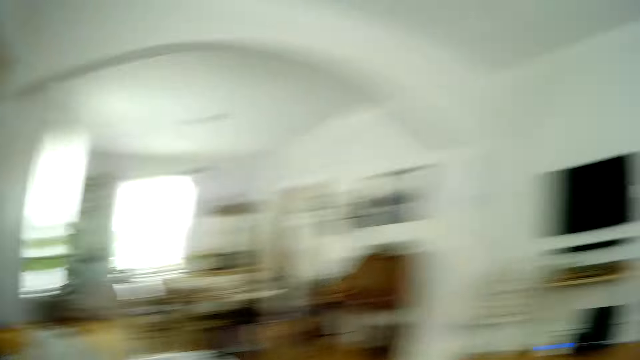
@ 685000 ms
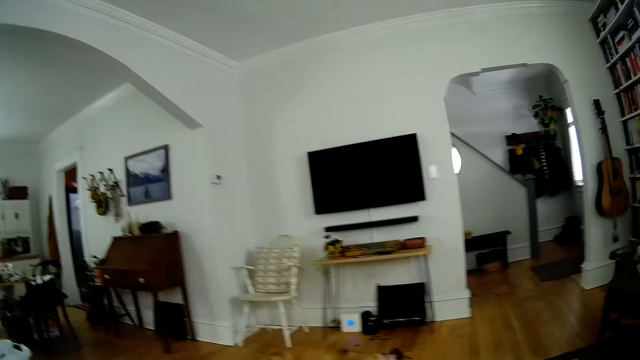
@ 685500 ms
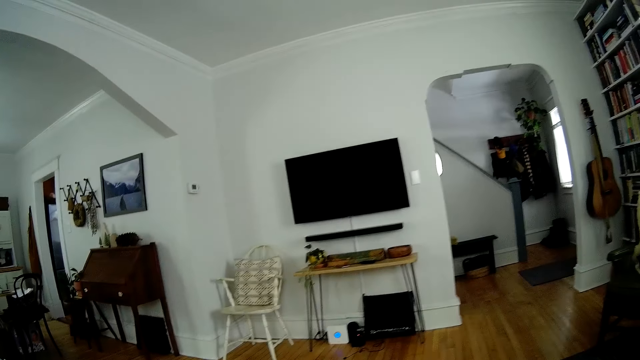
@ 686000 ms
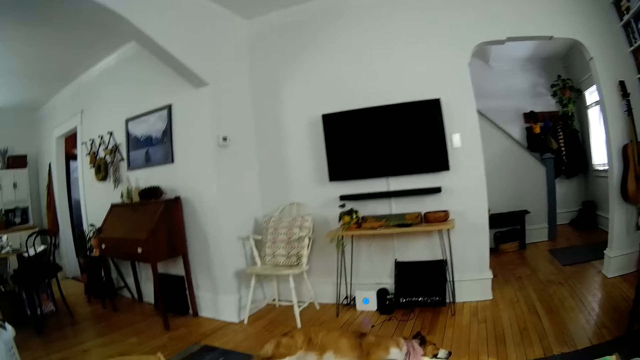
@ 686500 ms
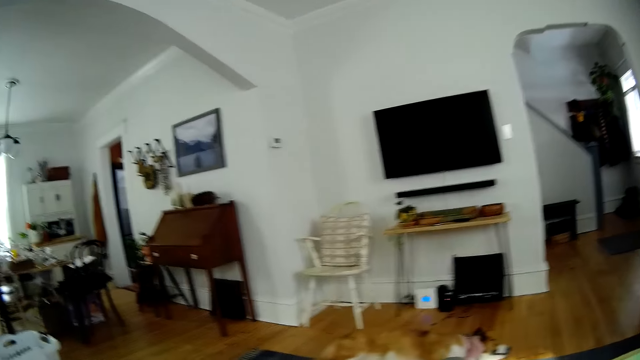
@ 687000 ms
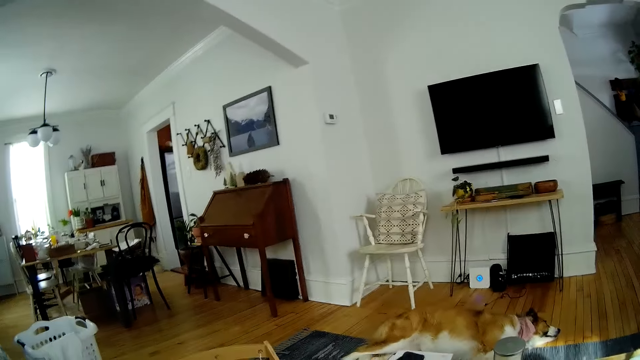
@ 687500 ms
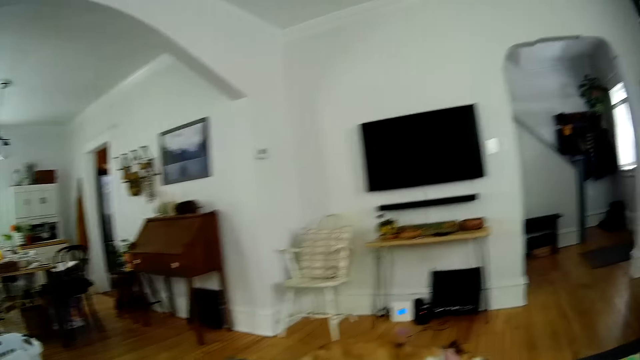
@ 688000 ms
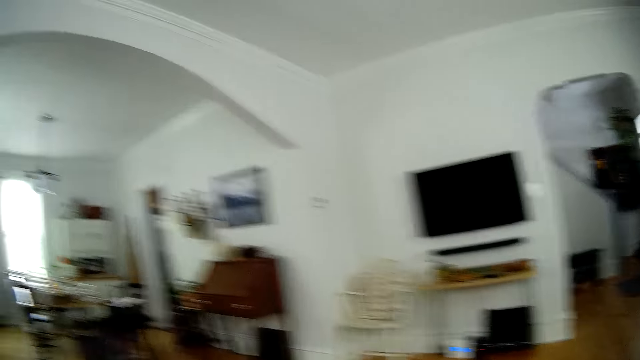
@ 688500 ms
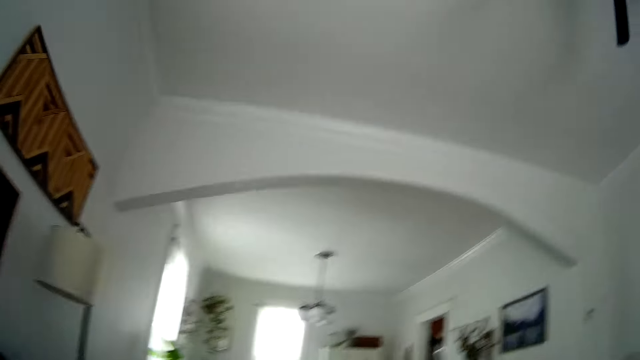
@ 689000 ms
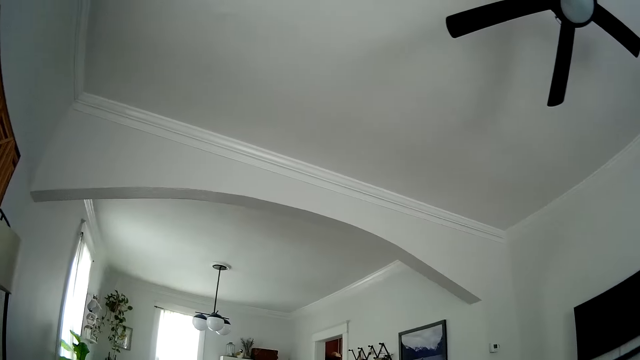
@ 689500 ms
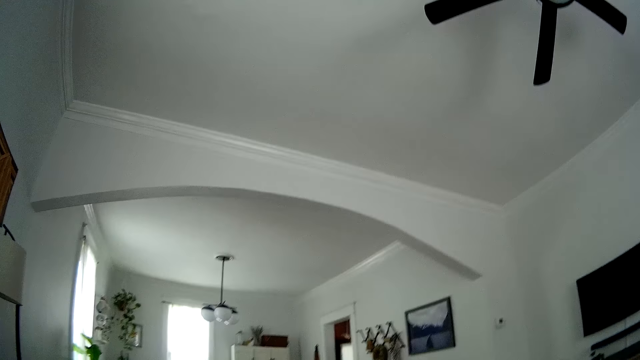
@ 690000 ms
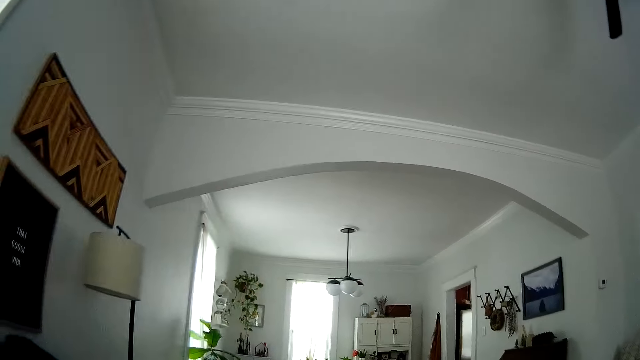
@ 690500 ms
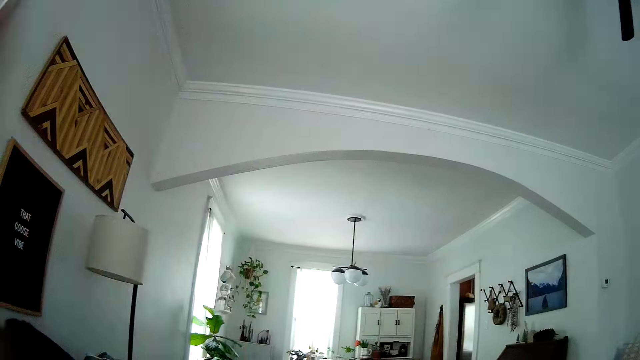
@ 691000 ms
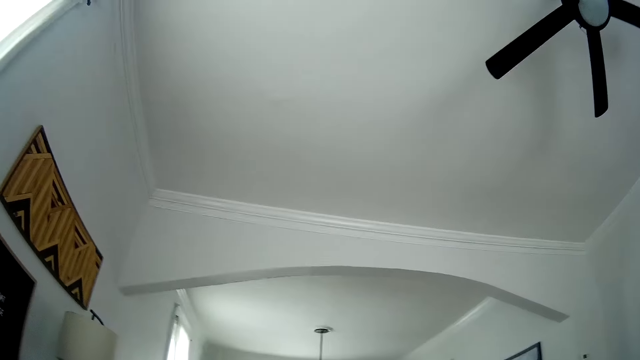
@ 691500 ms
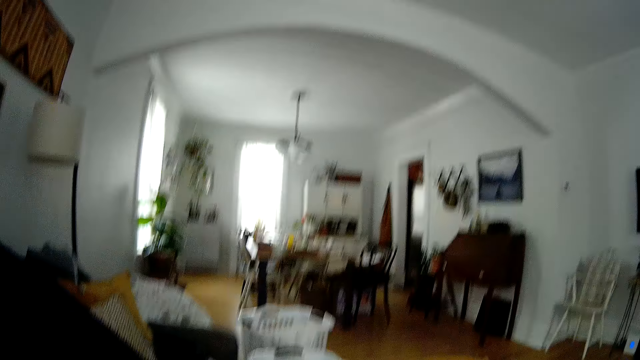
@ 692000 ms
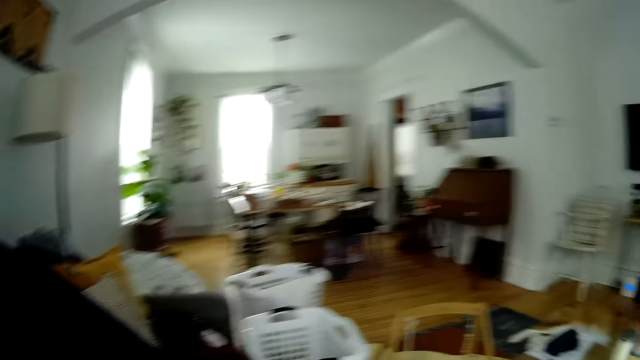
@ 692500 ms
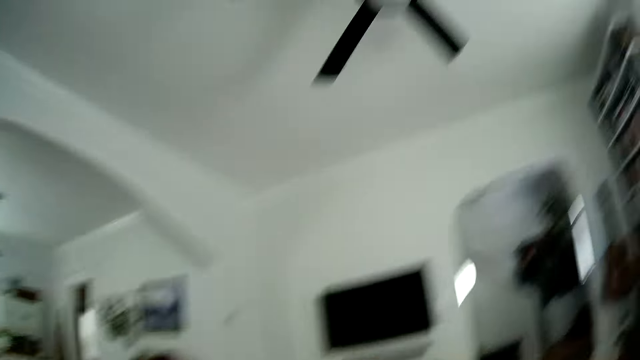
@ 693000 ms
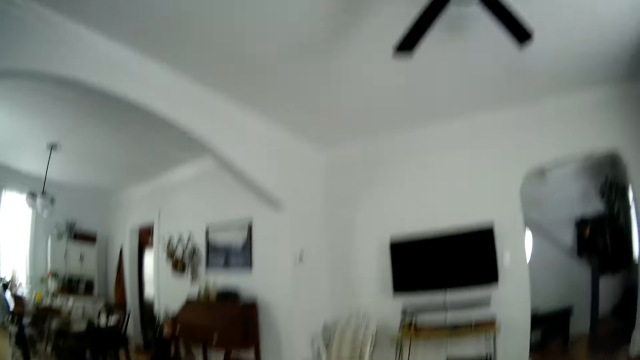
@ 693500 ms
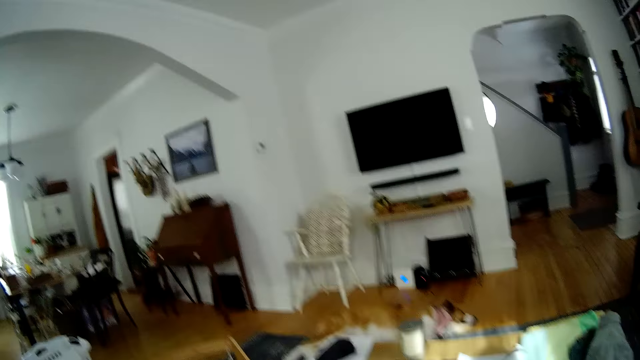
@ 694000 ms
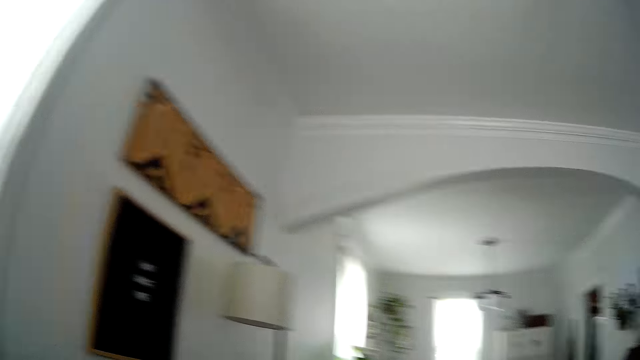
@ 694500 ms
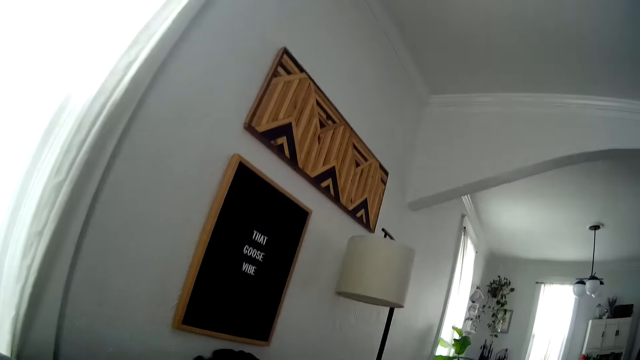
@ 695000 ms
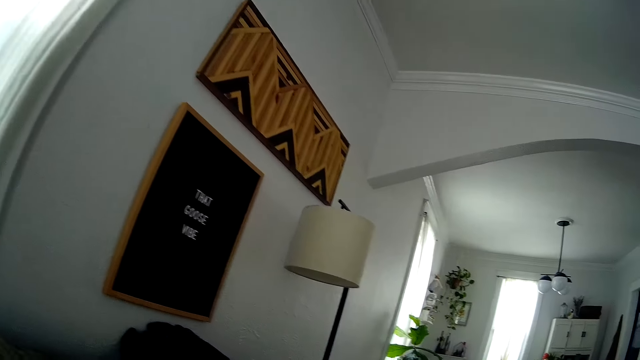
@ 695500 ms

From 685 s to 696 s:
The camera wearer looks round. They adjust the camera. They look round.

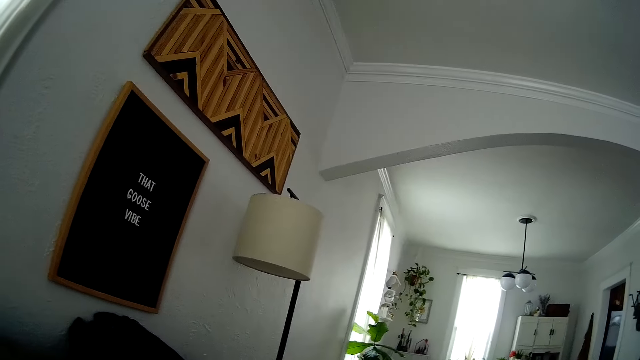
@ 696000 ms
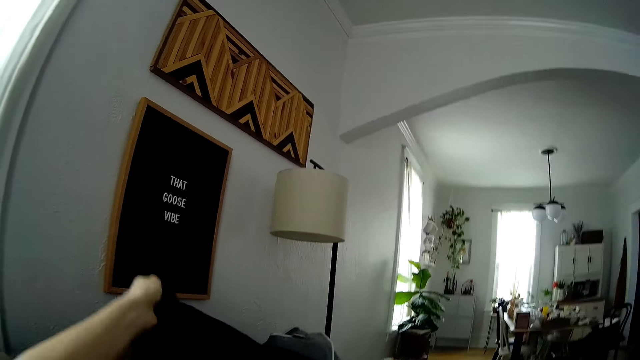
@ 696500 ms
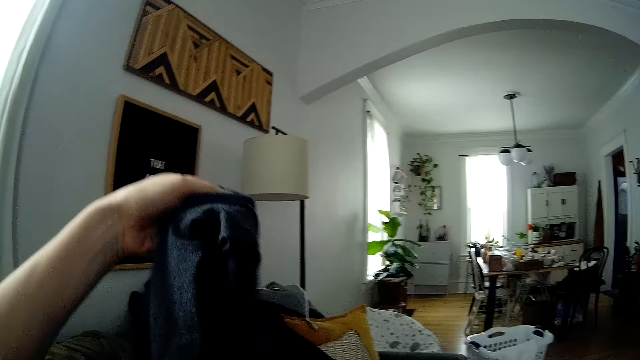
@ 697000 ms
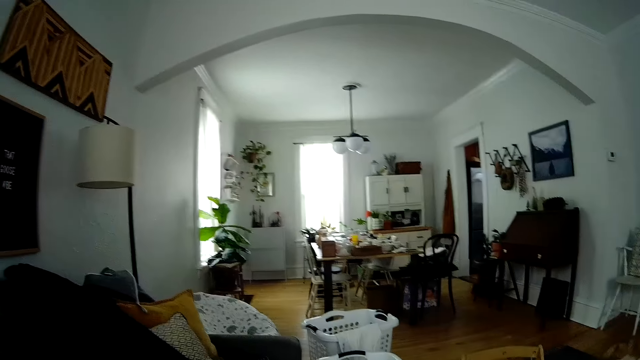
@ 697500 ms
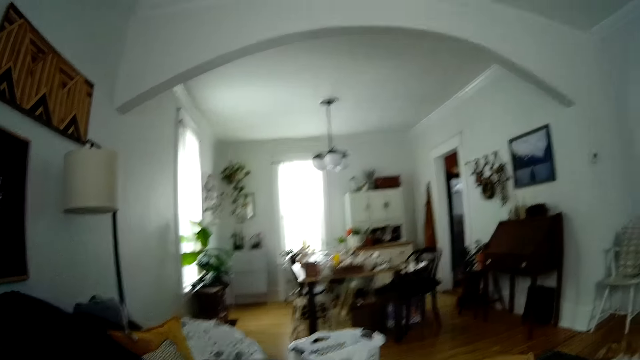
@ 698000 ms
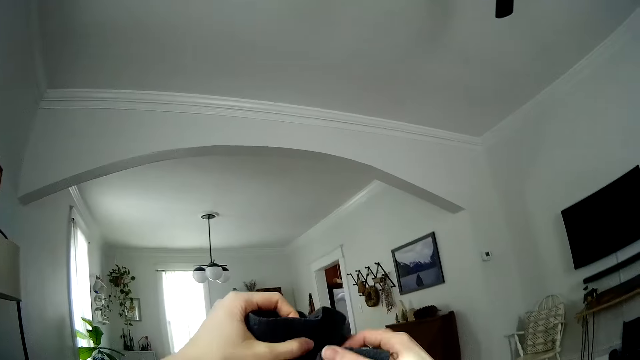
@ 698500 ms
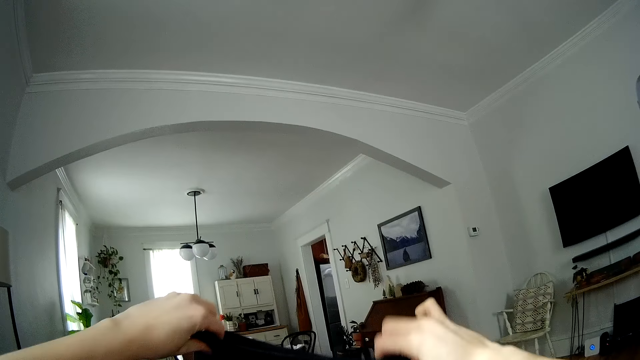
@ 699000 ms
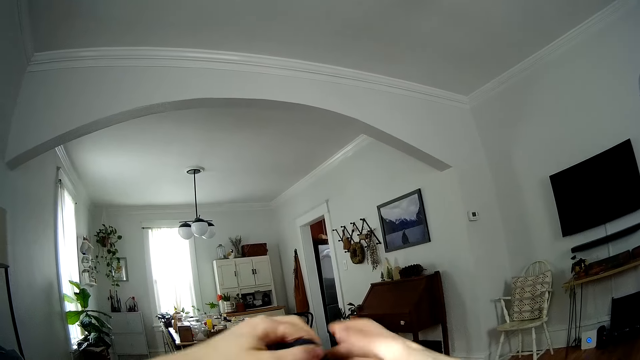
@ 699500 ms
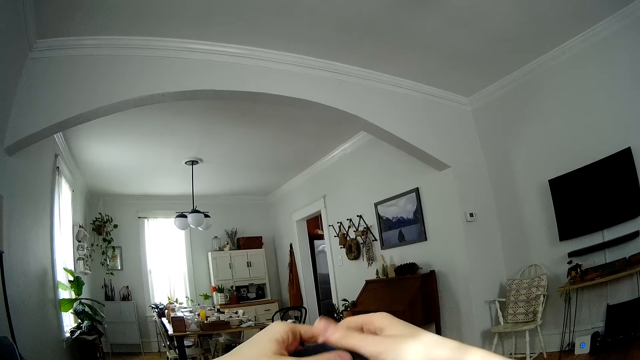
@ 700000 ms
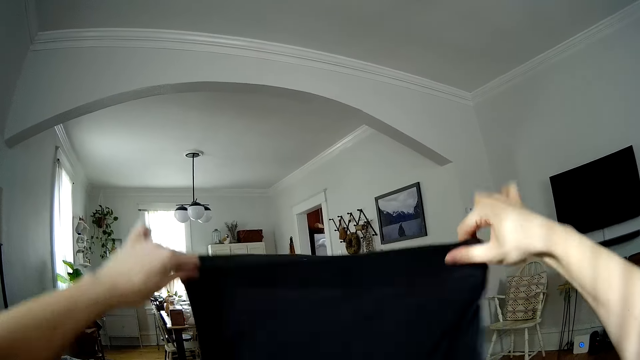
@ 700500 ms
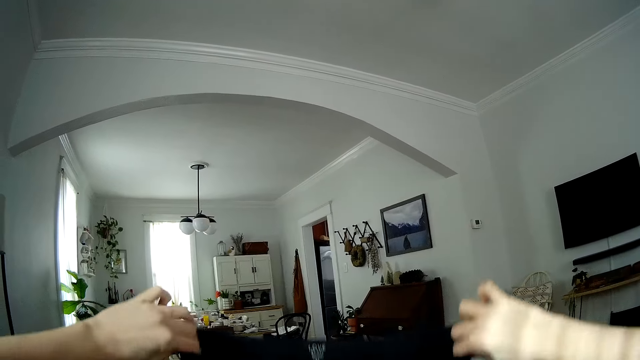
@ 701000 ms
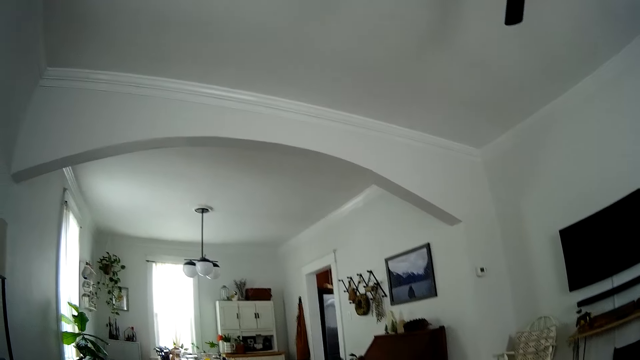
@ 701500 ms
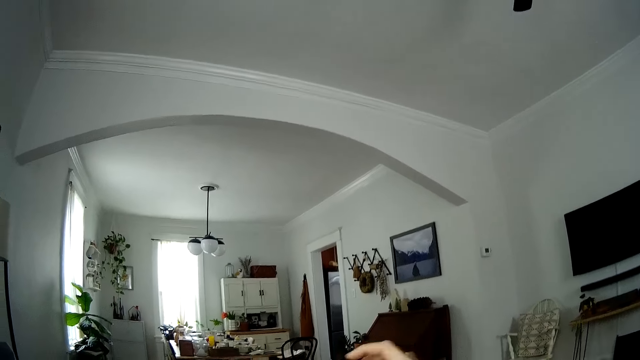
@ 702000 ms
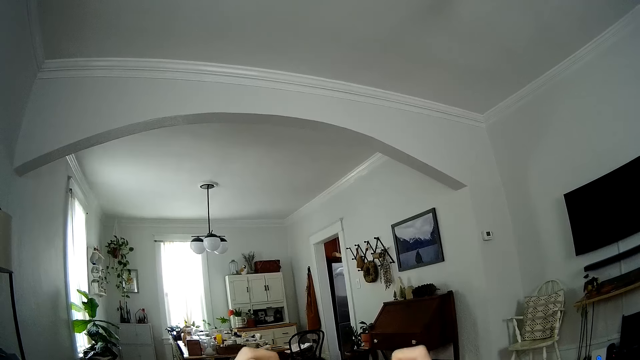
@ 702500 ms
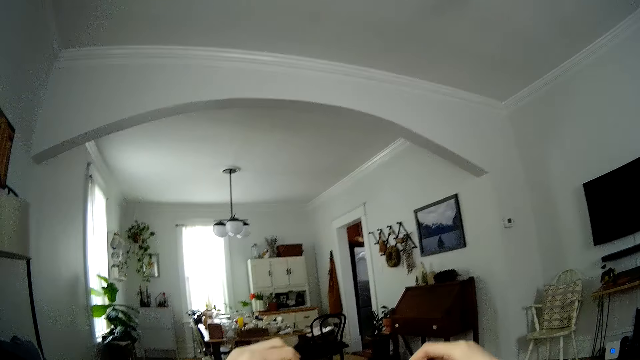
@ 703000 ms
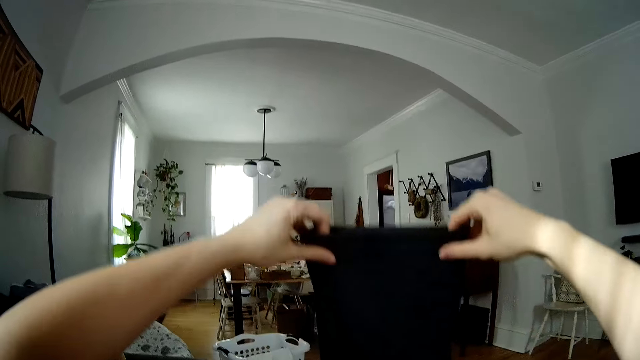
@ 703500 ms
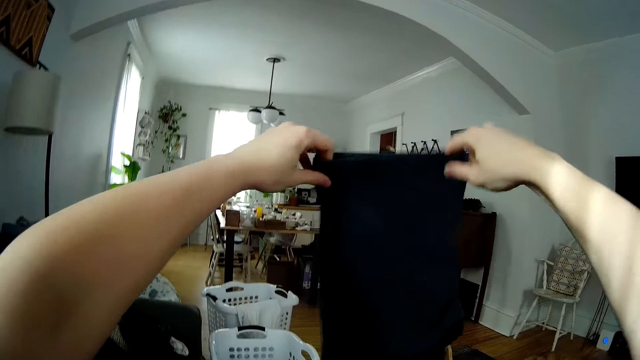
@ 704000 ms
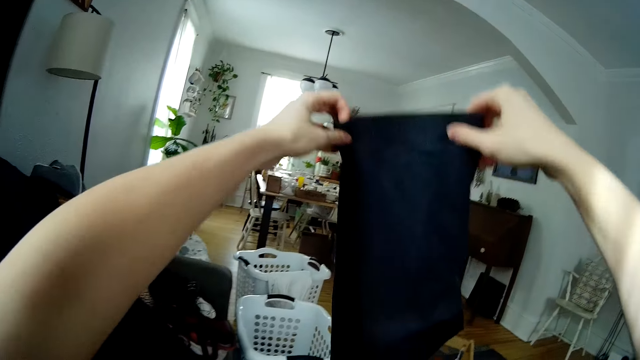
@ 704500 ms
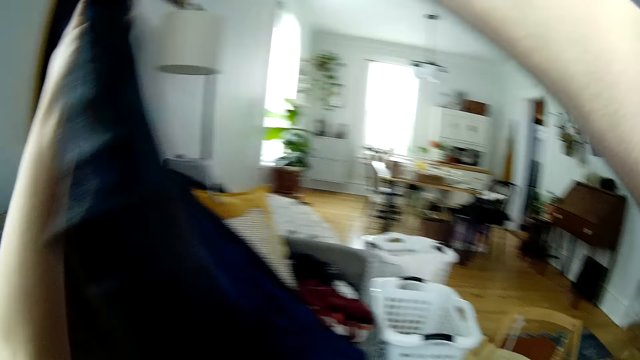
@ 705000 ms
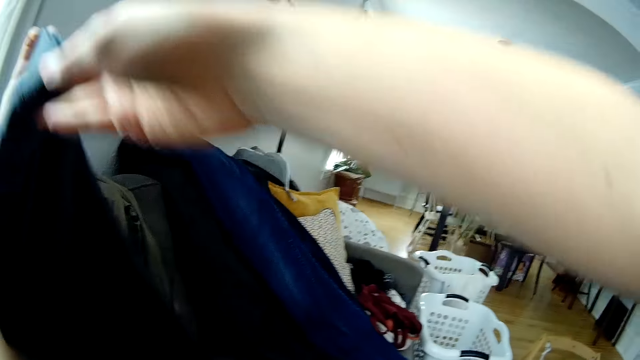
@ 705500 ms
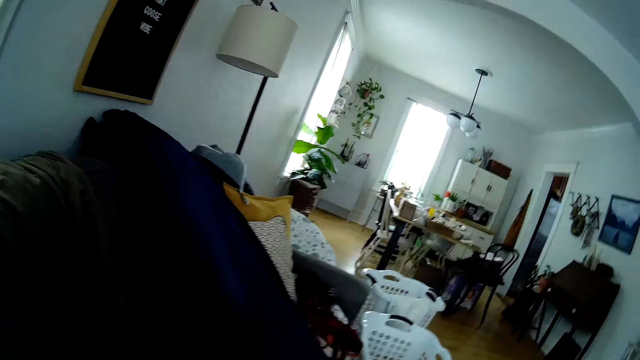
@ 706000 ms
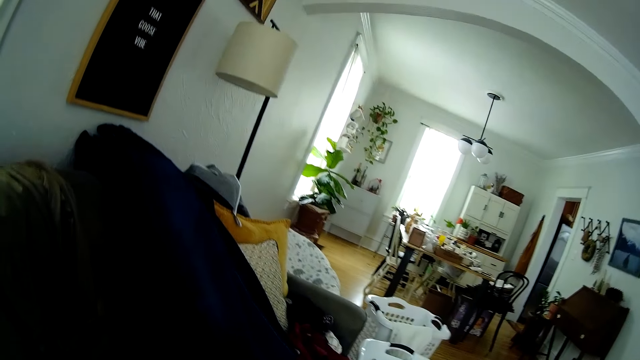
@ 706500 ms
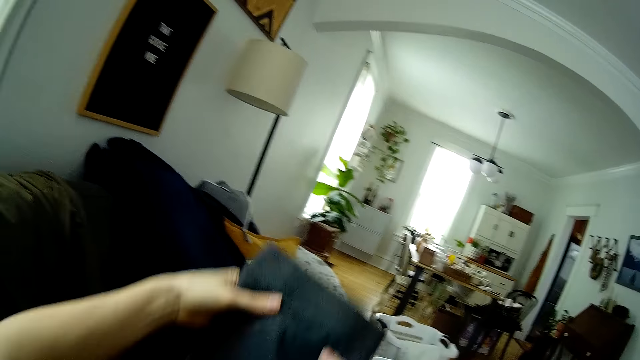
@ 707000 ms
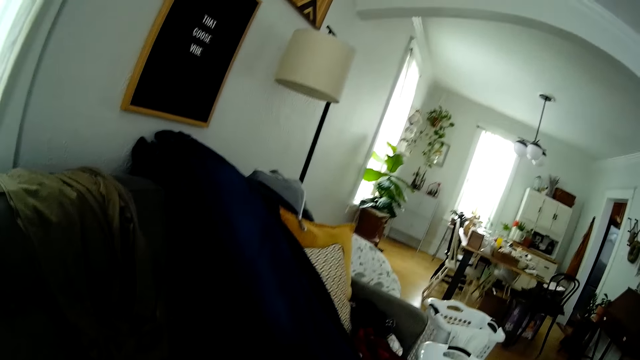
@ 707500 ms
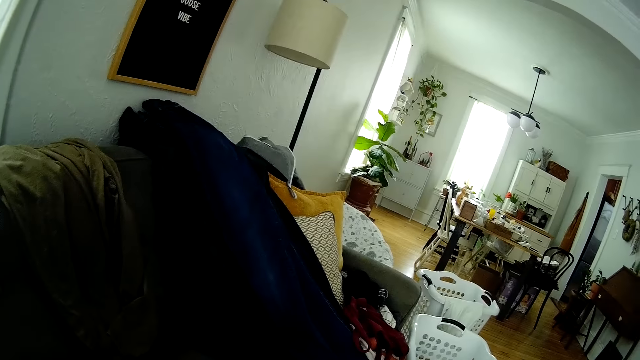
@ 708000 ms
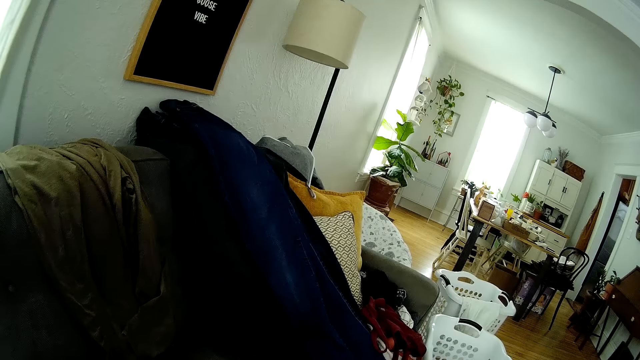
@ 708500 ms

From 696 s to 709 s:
The camera wearer picks a cloth from the couch with her left hand. She folds the cloth with both hands.
